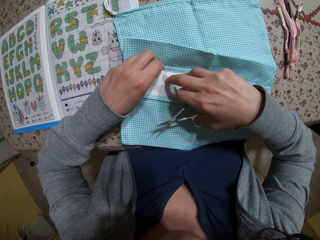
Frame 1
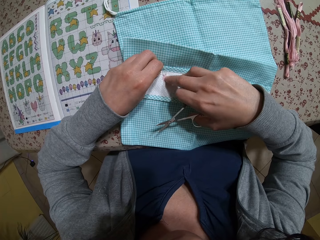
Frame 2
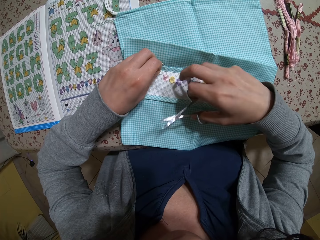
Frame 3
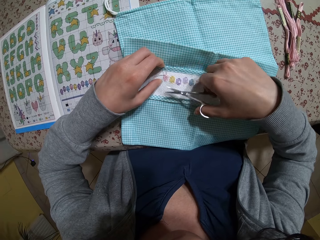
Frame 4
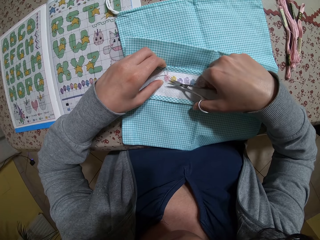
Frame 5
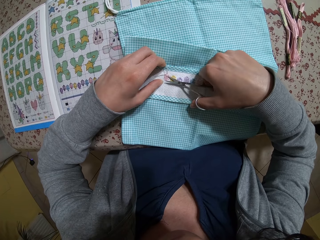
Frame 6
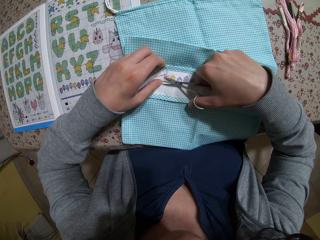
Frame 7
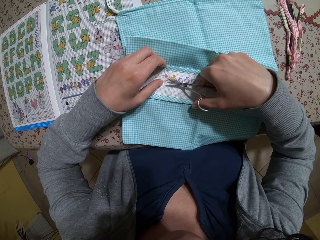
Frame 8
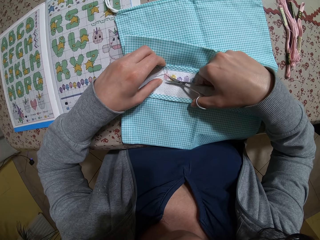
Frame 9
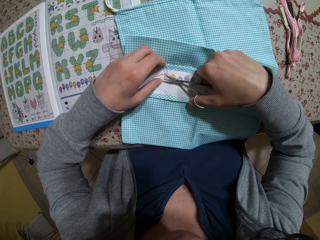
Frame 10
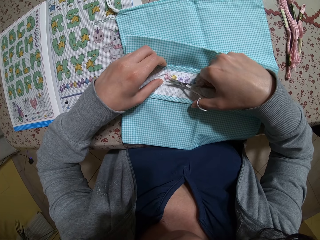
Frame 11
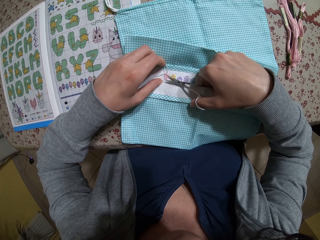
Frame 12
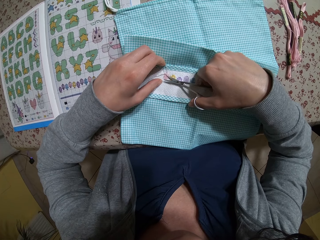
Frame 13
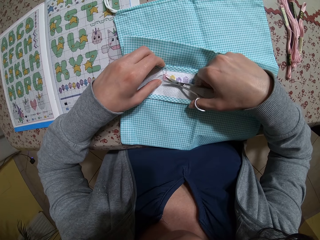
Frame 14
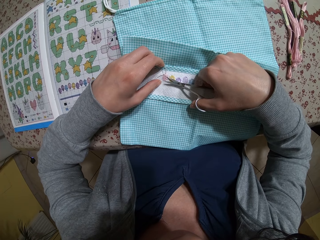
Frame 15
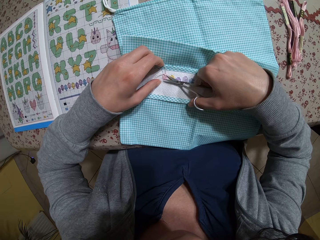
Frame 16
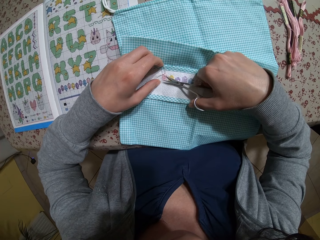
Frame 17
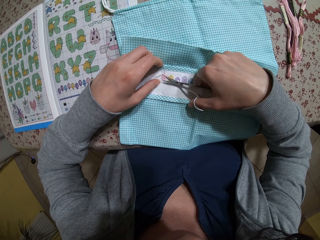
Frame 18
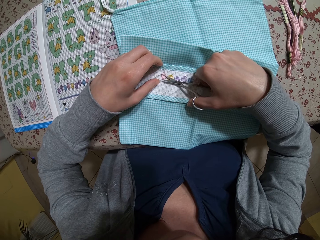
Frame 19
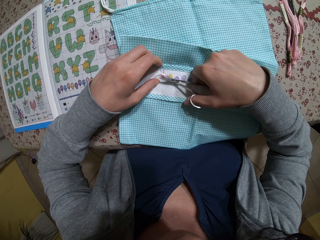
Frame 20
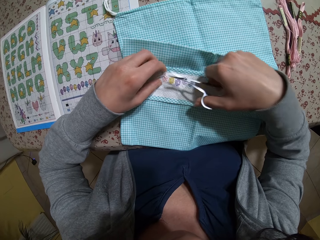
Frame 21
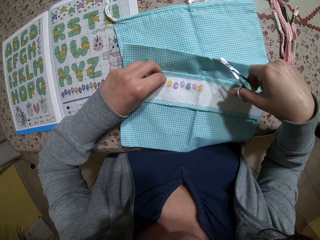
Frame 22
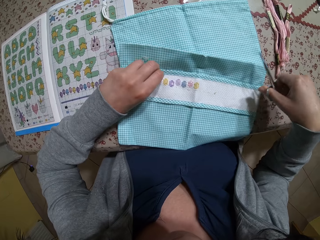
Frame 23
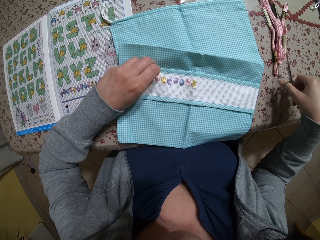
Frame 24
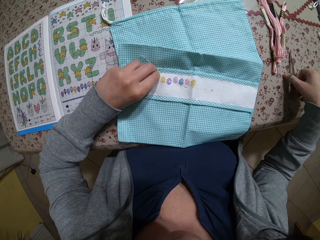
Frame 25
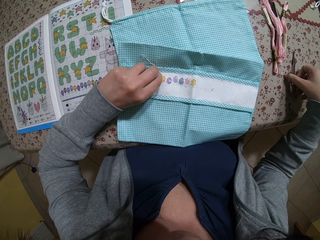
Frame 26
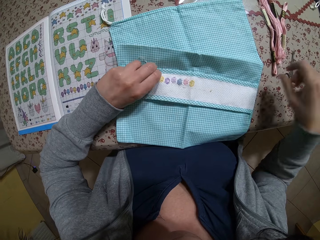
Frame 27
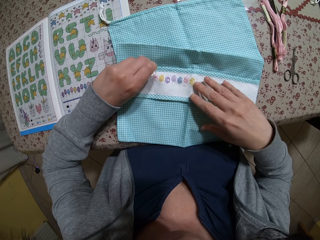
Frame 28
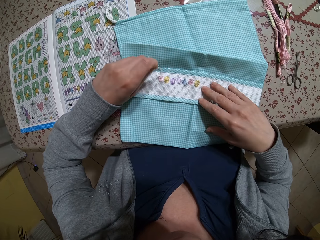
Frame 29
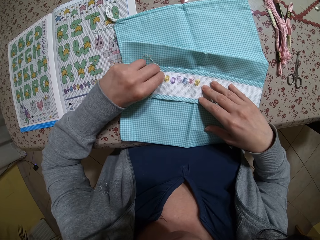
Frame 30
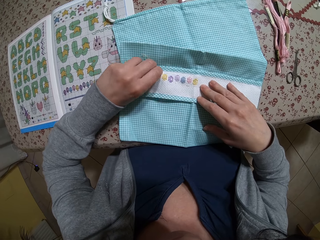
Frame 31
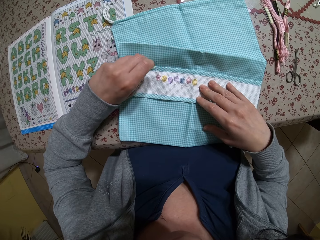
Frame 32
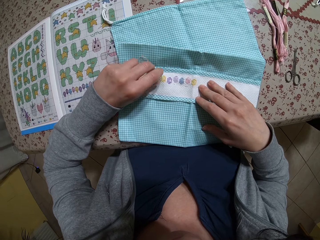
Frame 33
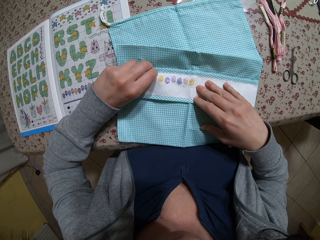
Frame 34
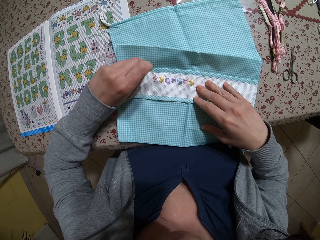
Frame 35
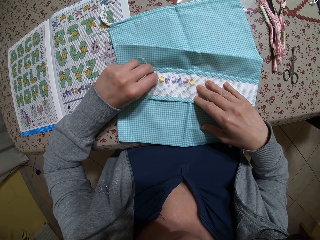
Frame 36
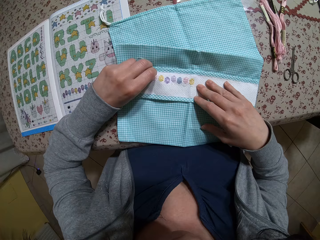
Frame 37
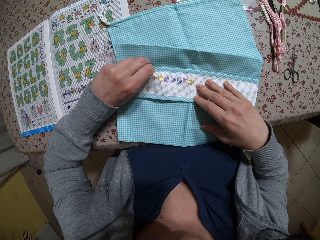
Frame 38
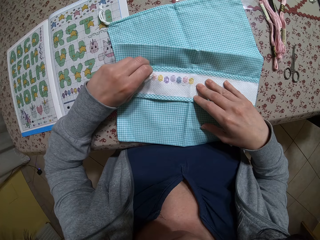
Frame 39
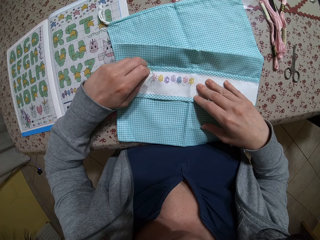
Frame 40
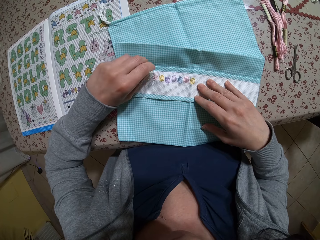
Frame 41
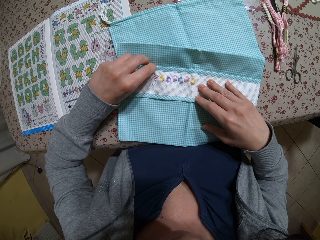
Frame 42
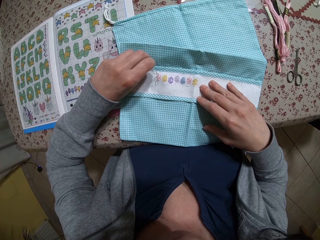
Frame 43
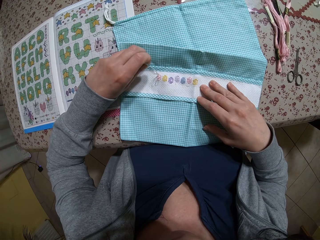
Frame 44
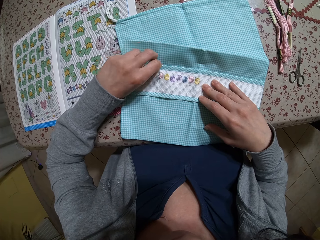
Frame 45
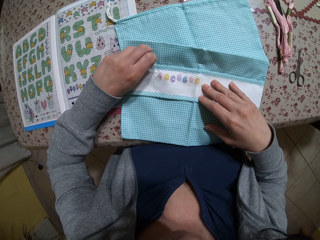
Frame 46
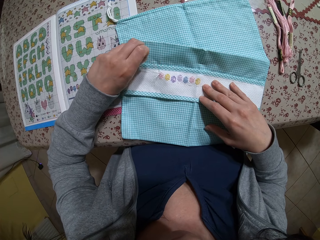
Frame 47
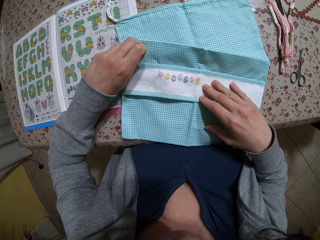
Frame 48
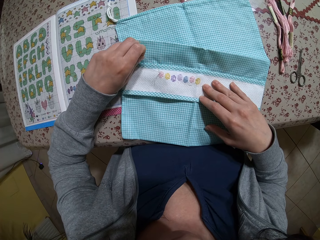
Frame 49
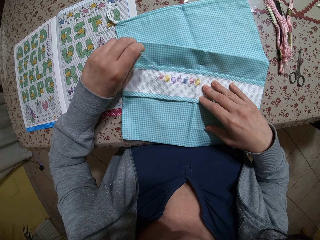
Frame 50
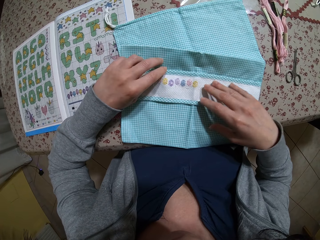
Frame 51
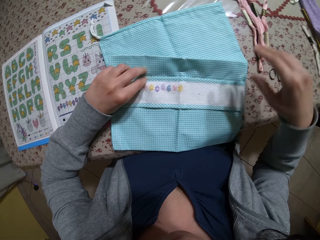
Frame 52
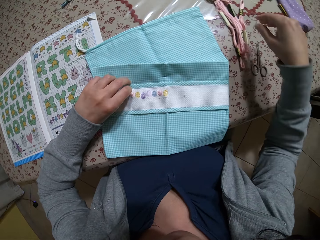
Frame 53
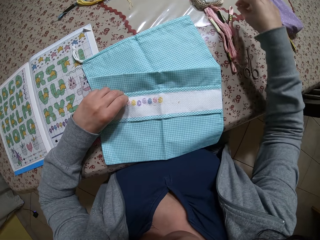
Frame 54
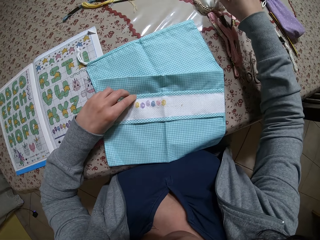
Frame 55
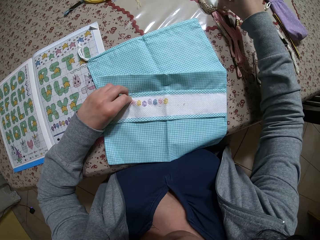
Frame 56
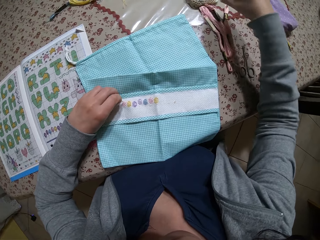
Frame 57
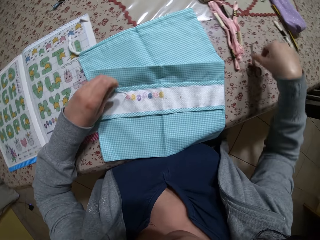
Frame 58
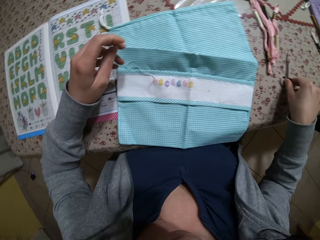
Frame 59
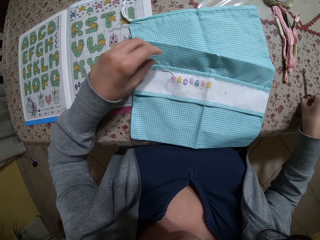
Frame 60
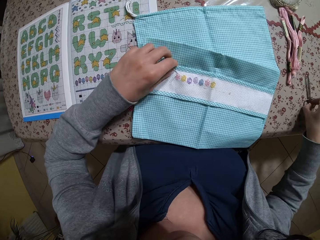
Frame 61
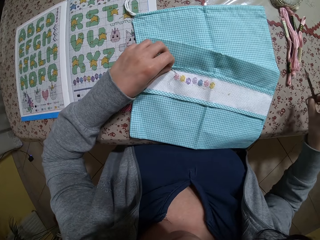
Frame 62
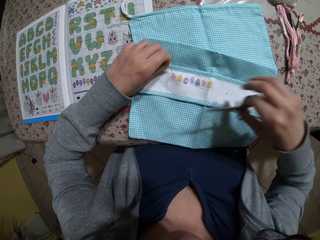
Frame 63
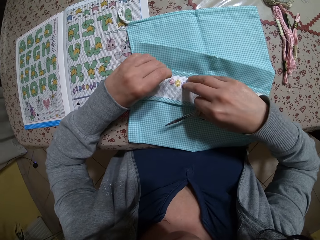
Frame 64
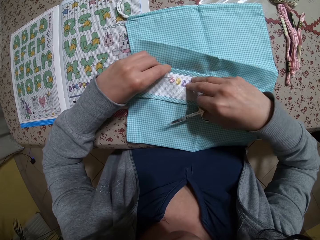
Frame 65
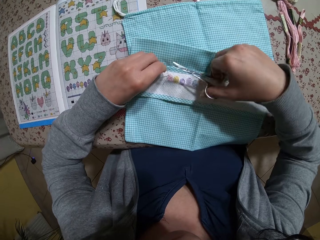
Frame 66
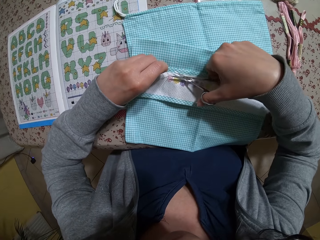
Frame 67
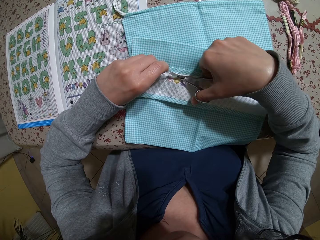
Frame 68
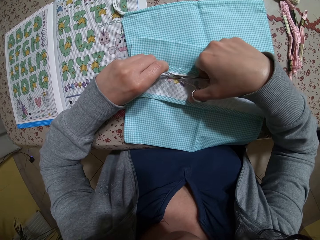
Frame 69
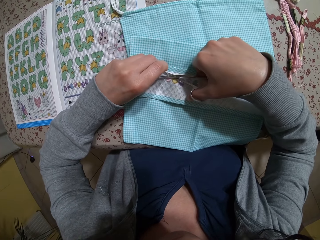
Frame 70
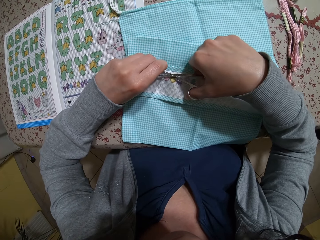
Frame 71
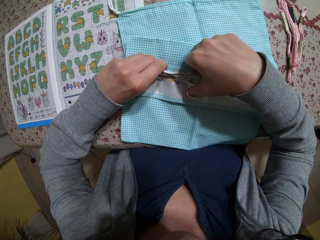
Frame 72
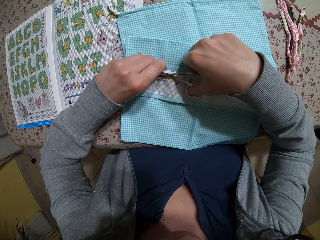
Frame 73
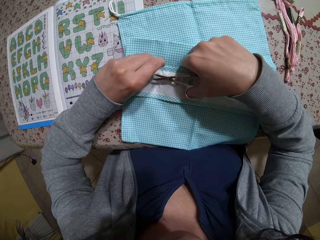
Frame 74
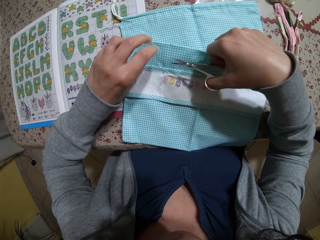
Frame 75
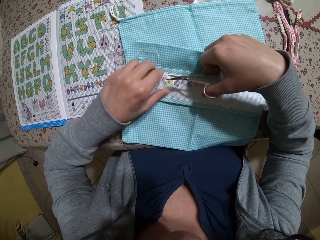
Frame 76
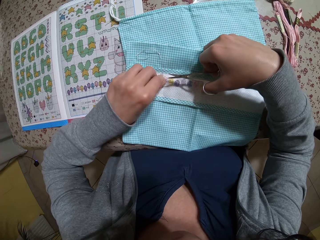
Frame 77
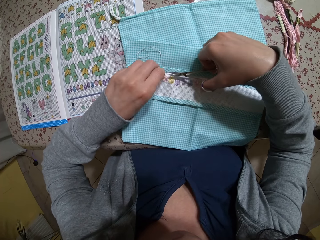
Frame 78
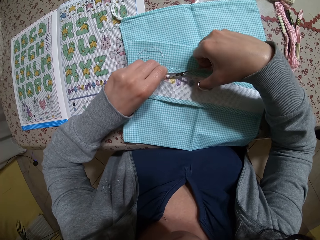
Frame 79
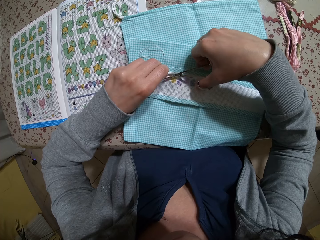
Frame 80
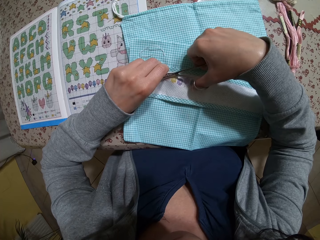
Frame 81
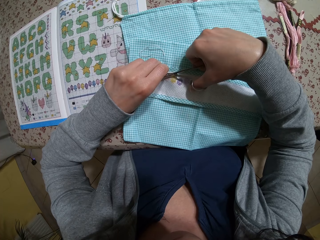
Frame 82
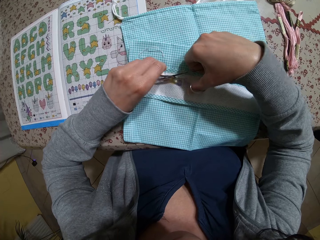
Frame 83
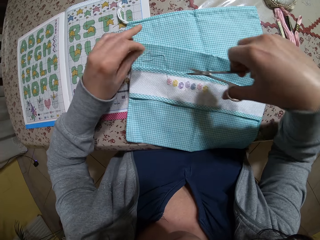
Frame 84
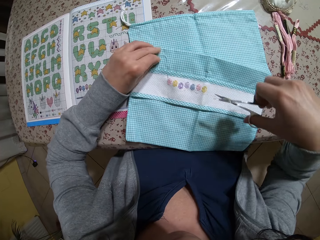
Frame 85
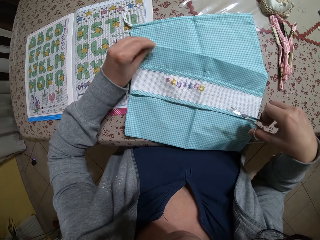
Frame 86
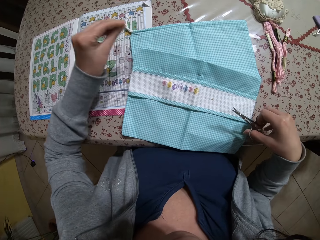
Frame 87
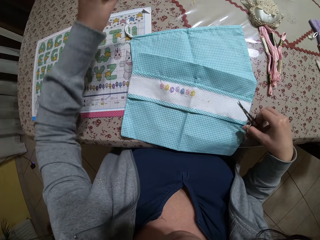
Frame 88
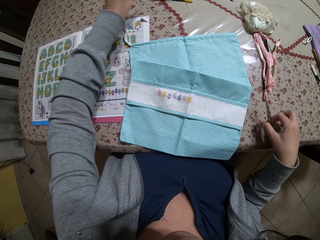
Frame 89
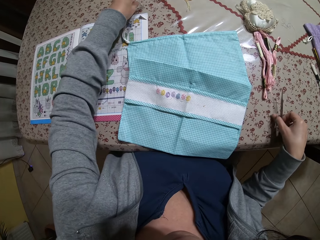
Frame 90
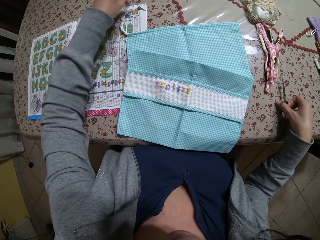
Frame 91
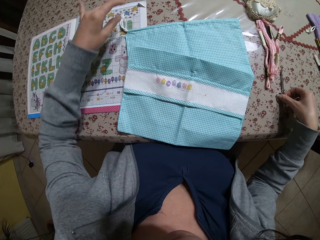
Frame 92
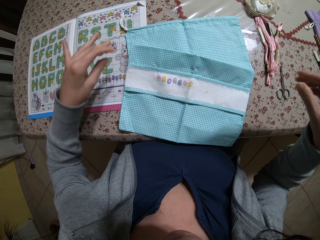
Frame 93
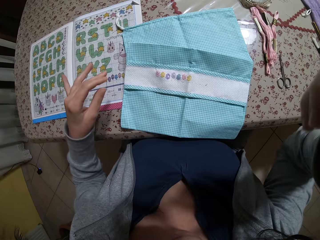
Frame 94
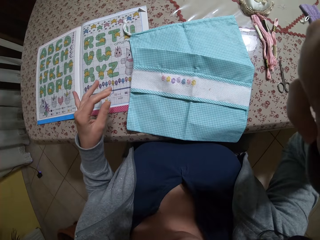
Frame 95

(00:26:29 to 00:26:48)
The camera wearer trims the pattern with the pair of scissors in her hands. She cuts the thread. She drops the pair of scissors on the table with her right hand. She pulls the thread on the pattern of the fabric with her left hand. She places her right hand on the fabric. She picks up the pair of scissors from the table with her right hand. She picks up the needle. She cuts the thread from the fabric with the pair of scissors in her right hand. She drops the thread on the fabric with her left hand. She cuts the thread from the fabric with the pair of scissors in her right hand. She cuts the thread again. She picks up the thread on the fabric with her left hand. She drops the thread on the table with her left hand. She drops the pair of scissors on the table with her right hand. She touches a camera with her right hand.
